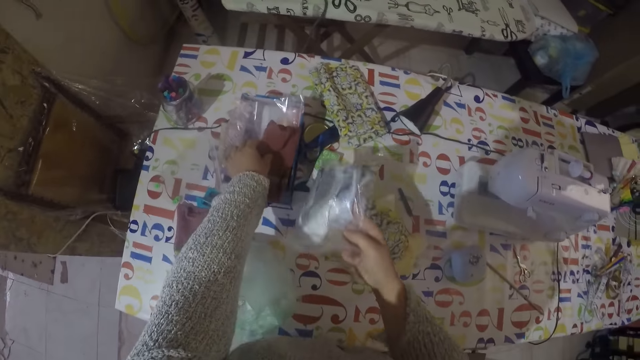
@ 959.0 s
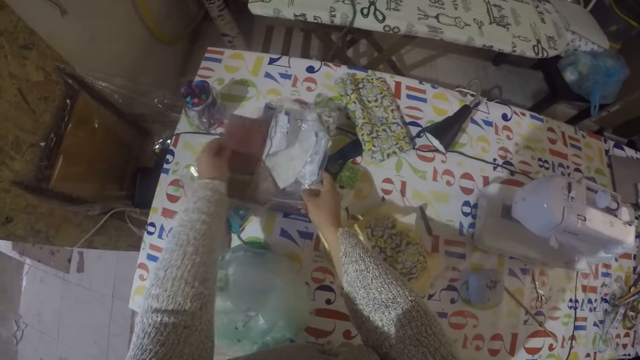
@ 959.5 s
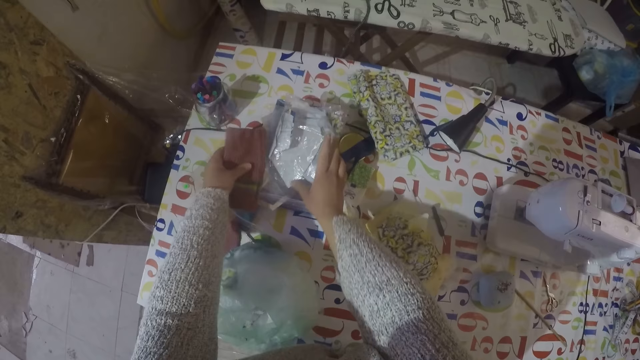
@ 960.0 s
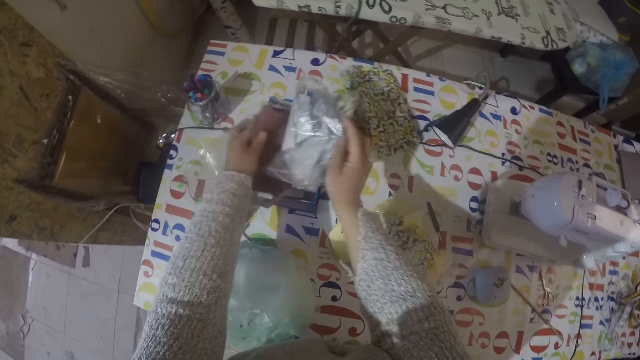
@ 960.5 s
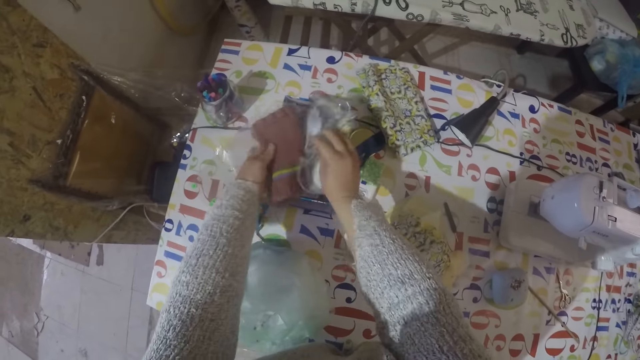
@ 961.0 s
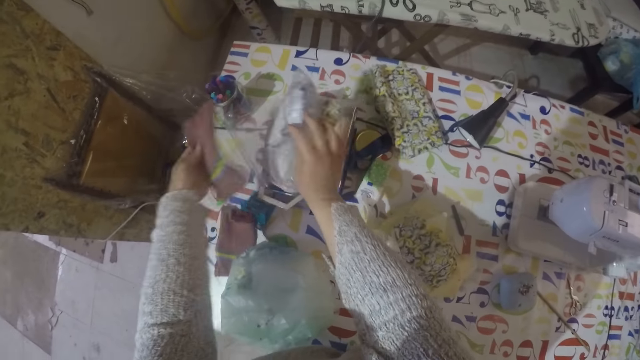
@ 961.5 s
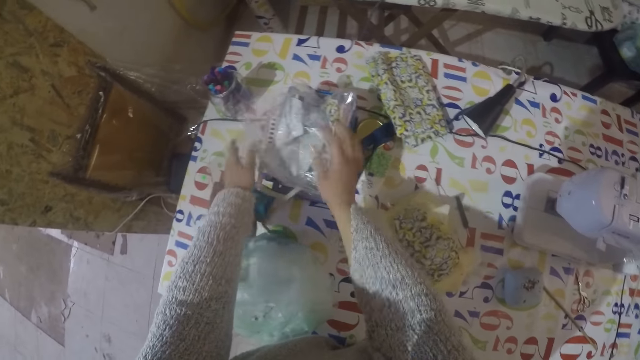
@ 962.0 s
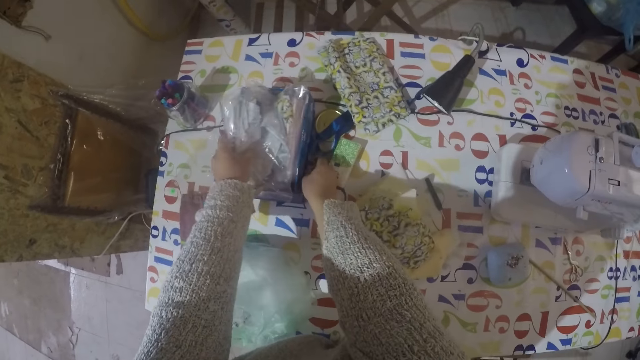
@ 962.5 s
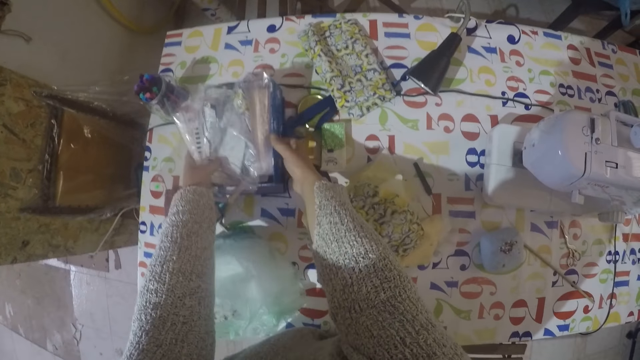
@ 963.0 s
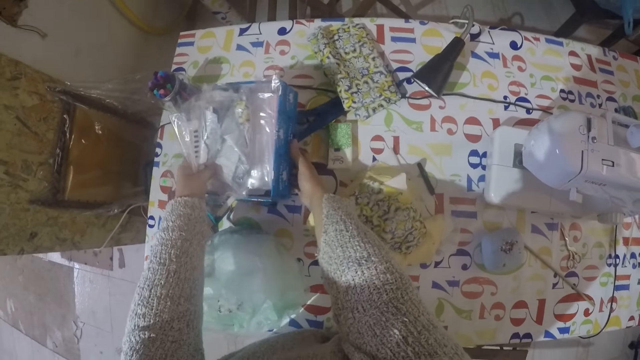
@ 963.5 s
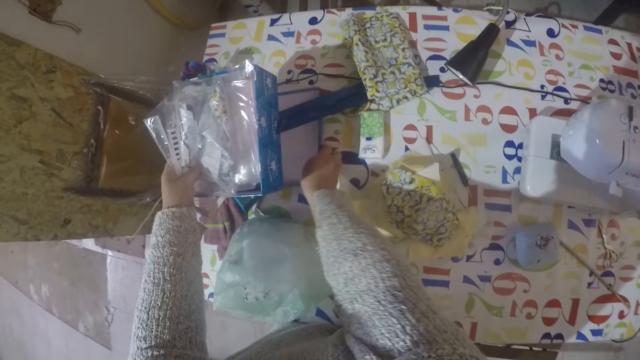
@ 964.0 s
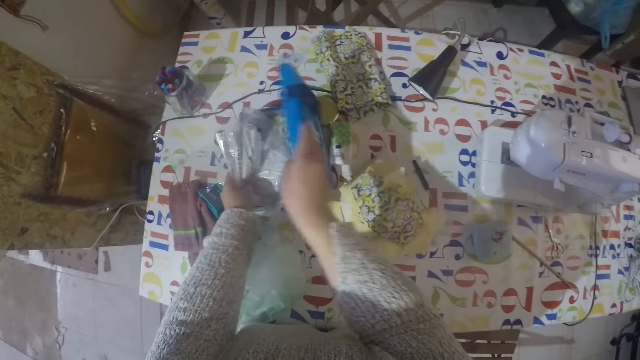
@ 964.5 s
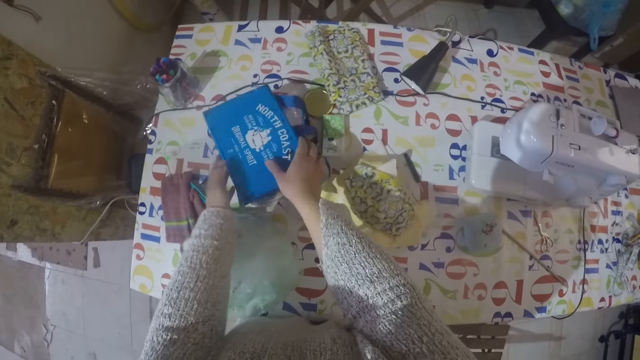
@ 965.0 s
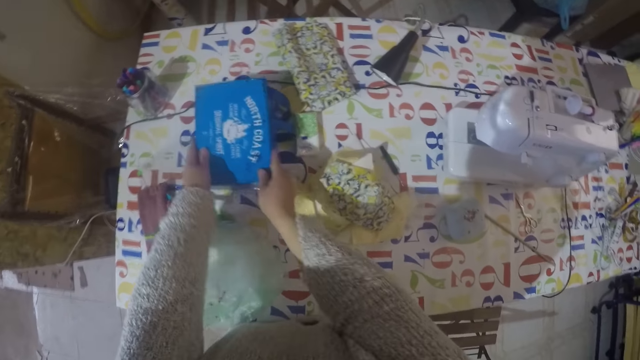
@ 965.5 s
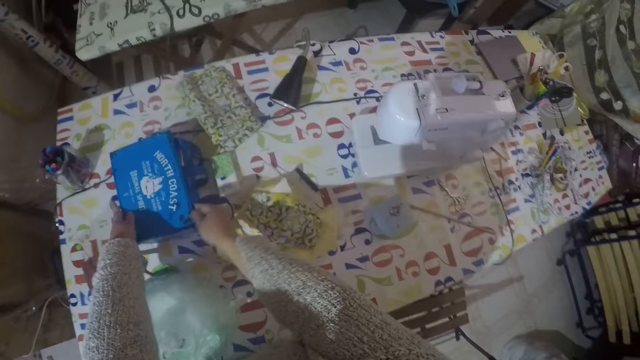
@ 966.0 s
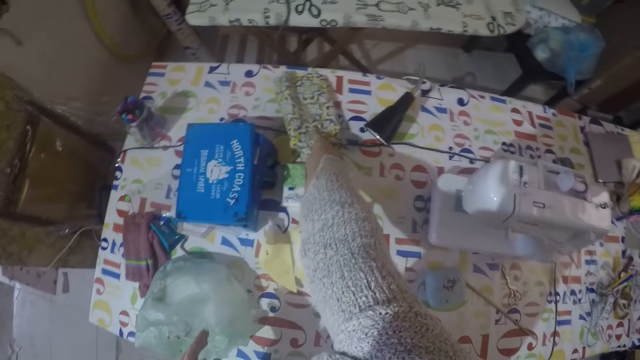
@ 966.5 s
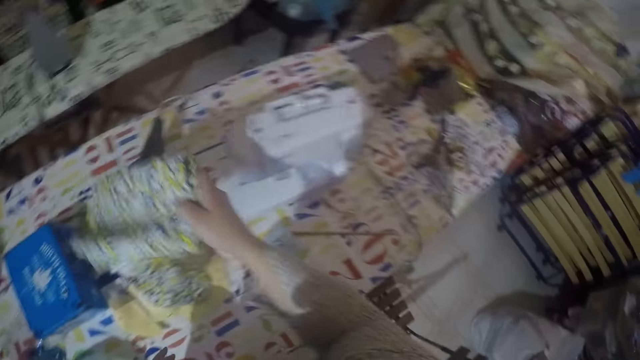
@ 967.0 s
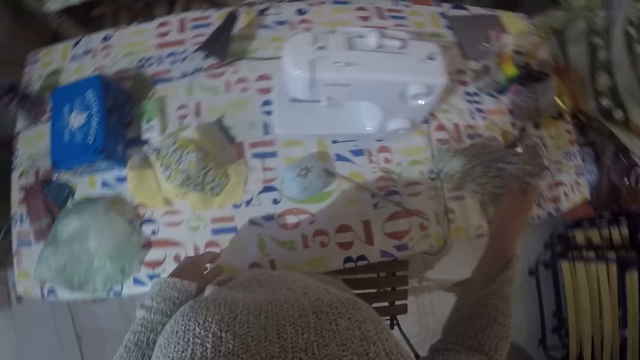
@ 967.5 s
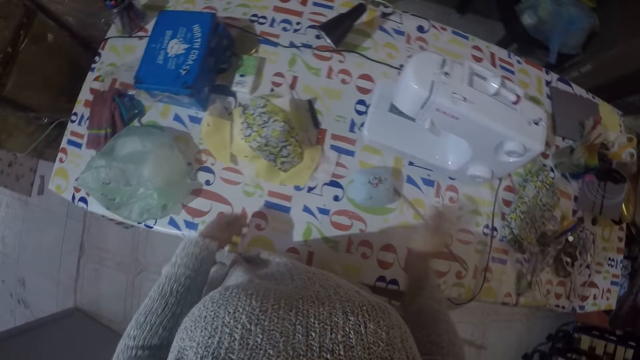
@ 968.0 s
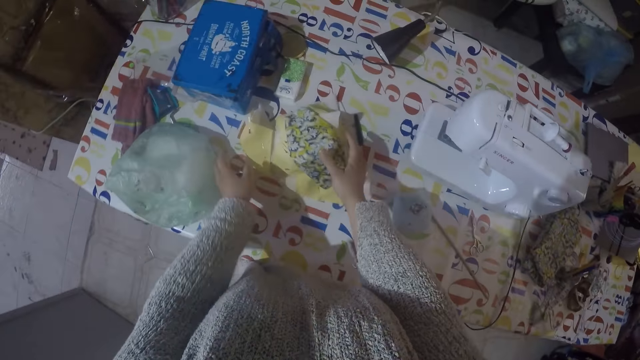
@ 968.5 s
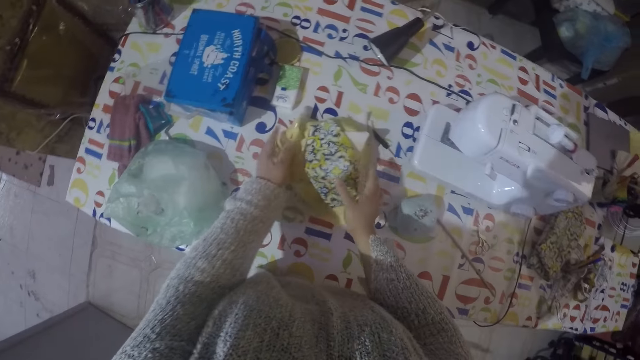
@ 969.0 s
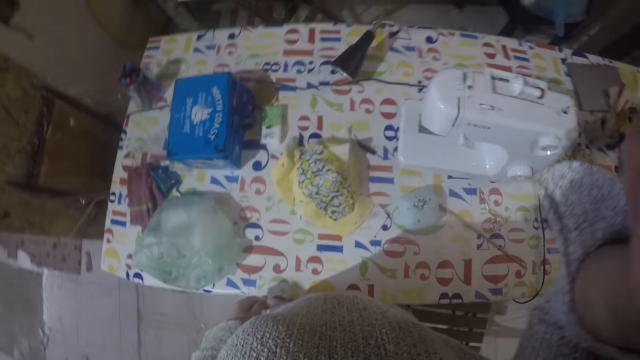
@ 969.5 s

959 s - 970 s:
The camera wearer puts the polythene package of cloths in the box. They cover the box. They pick a piece of cloth from the sewing table and put it in the right side. They move the pieces of cloth on the table aside.
